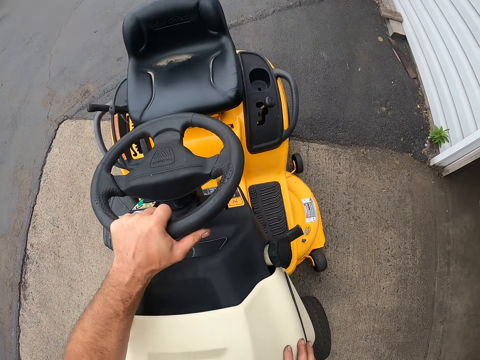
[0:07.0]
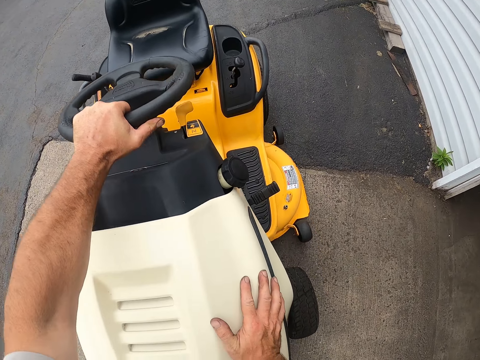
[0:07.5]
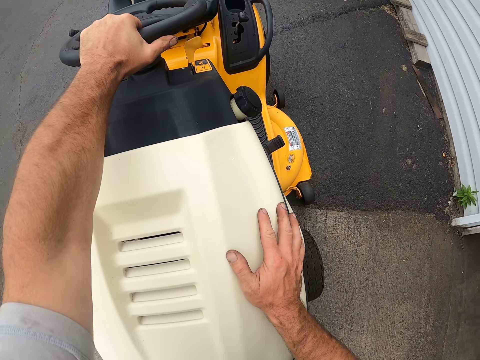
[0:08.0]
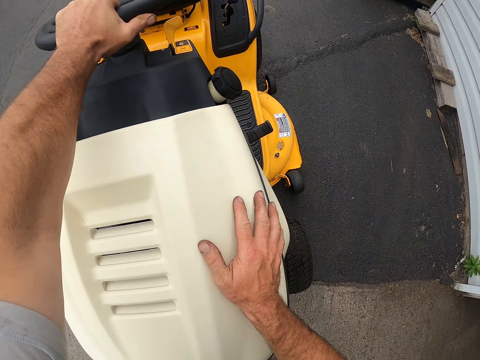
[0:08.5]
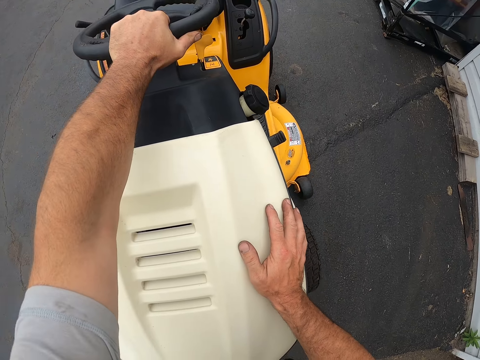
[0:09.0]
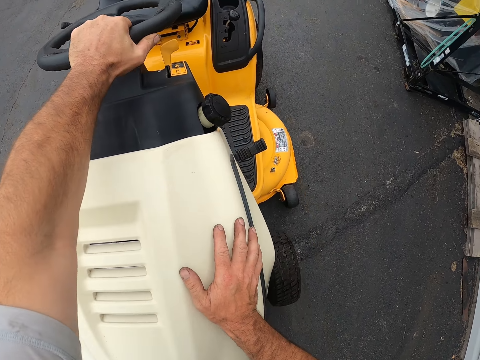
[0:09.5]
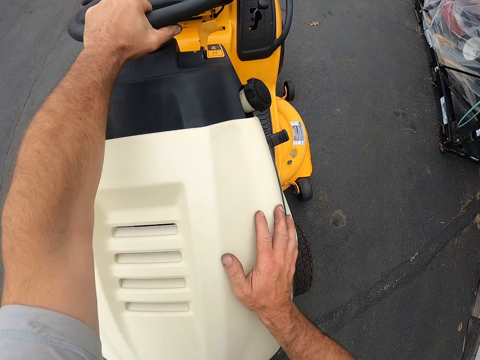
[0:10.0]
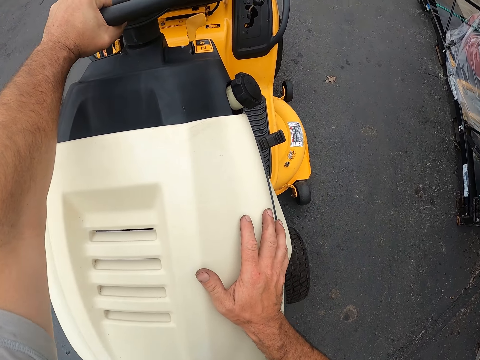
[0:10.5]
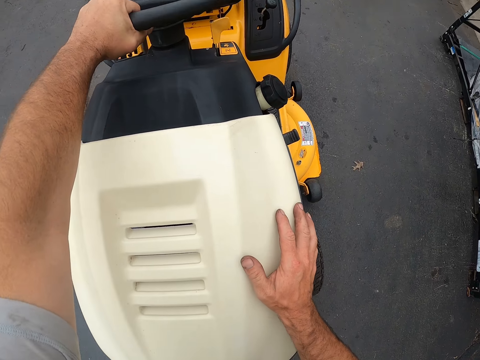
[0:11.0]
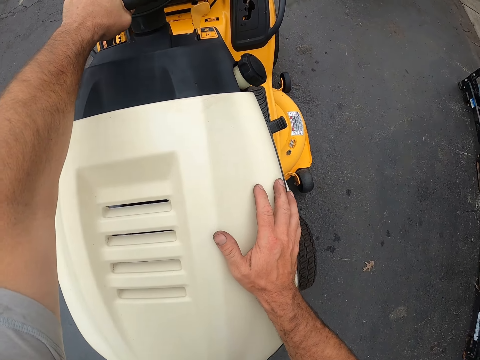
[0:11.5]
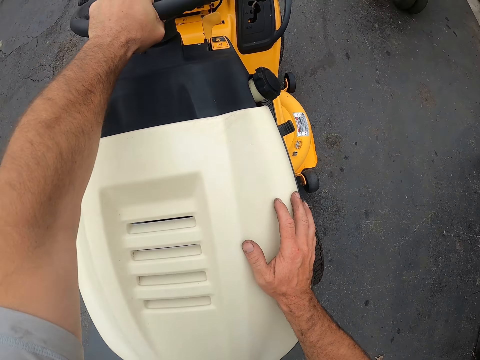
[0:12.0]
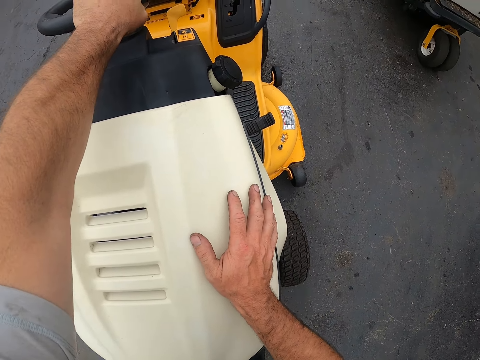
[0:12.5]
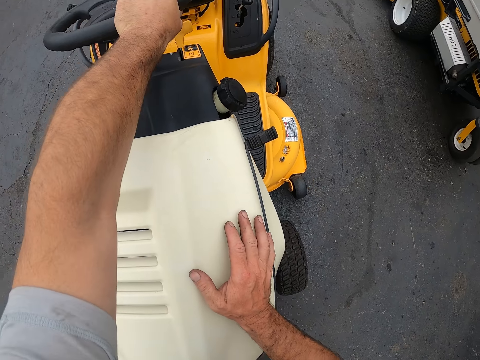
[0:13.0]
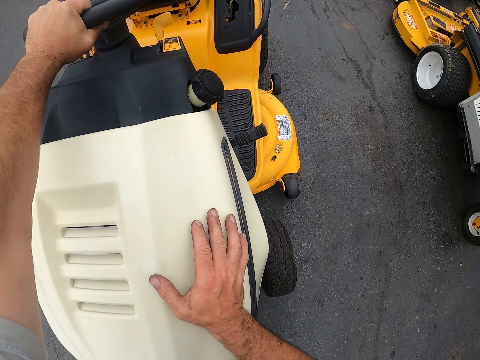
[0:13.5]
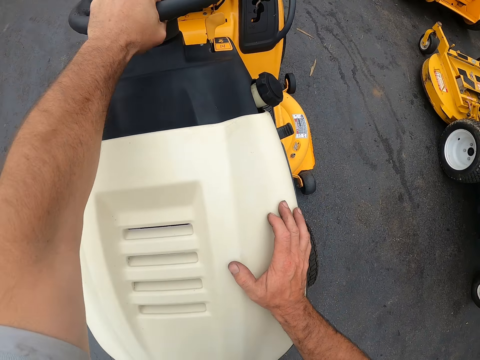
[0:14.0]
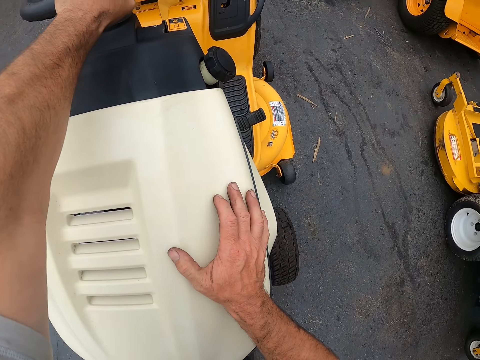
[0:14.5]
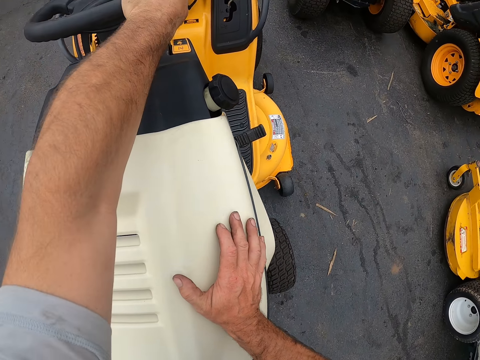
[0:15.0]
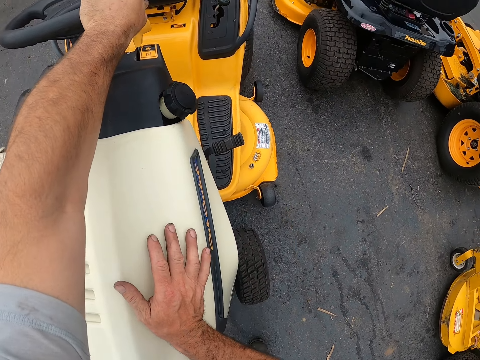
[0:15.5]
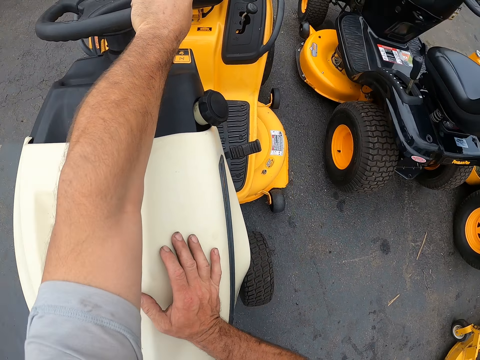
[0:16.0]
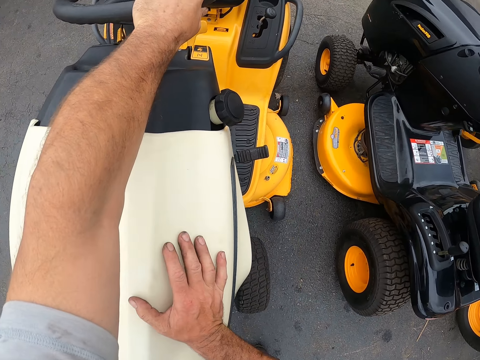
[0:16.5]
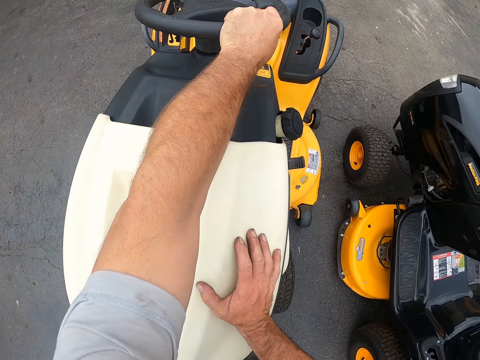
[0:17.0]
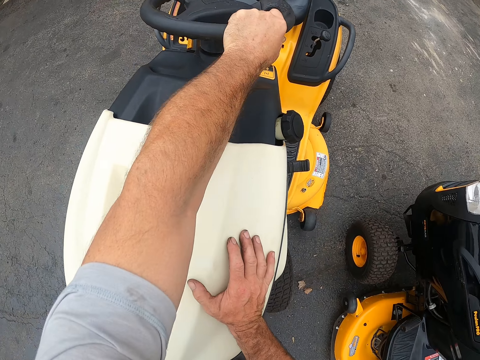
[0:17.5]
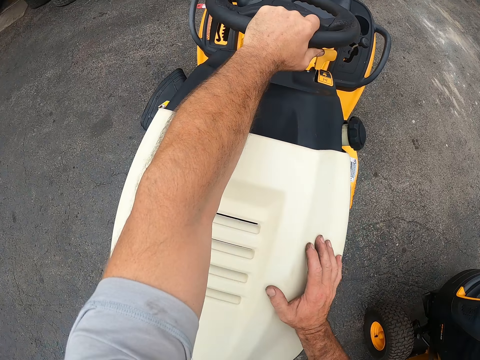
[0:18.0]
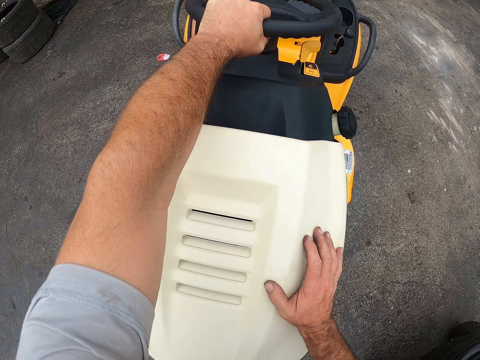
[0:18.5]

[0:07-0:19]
The camera wearer drives the lawn mower to the workshop.

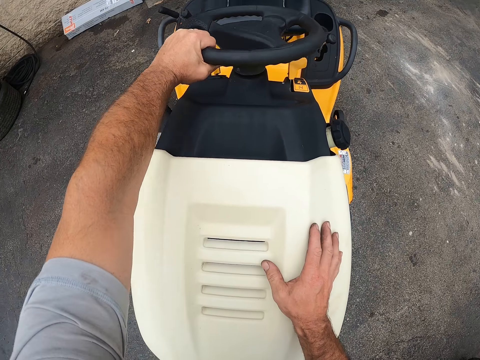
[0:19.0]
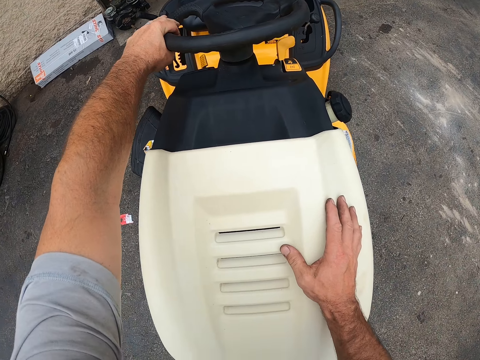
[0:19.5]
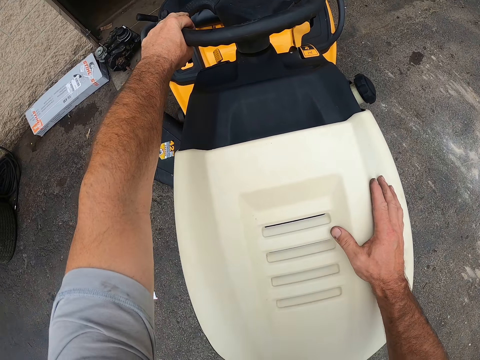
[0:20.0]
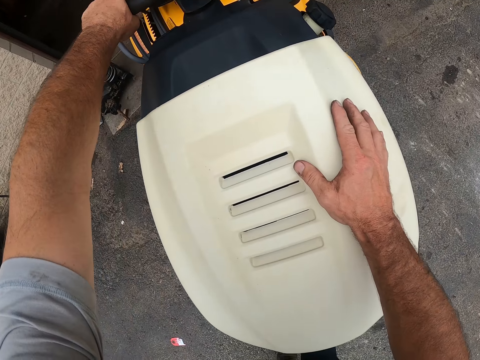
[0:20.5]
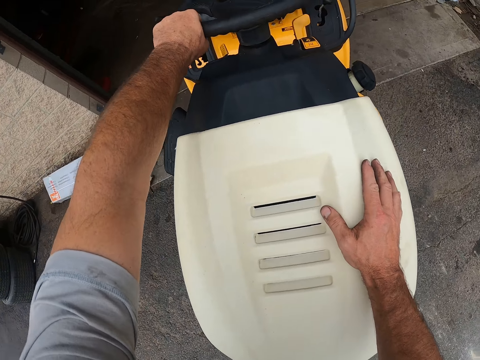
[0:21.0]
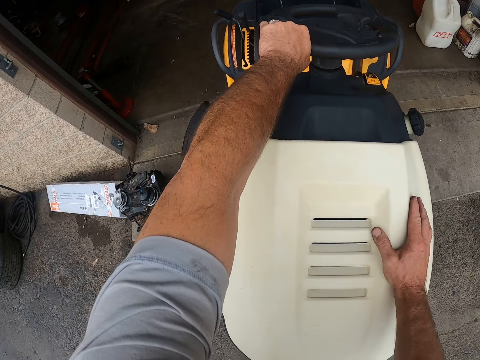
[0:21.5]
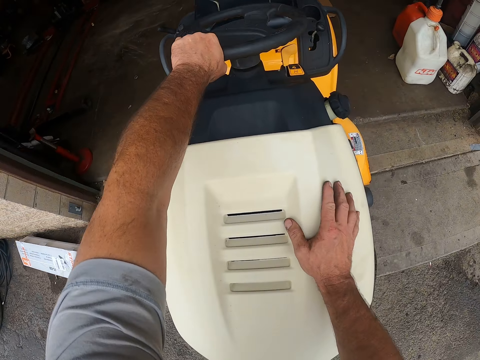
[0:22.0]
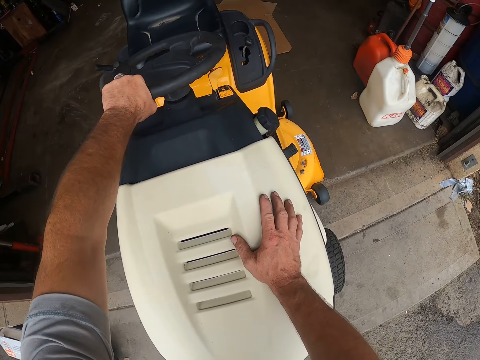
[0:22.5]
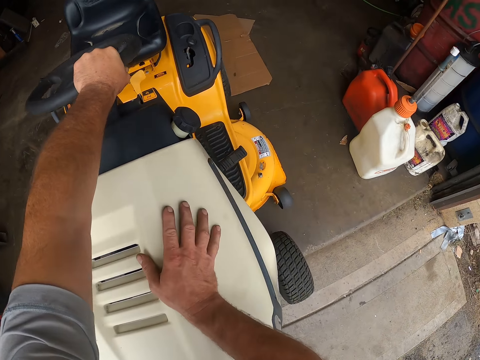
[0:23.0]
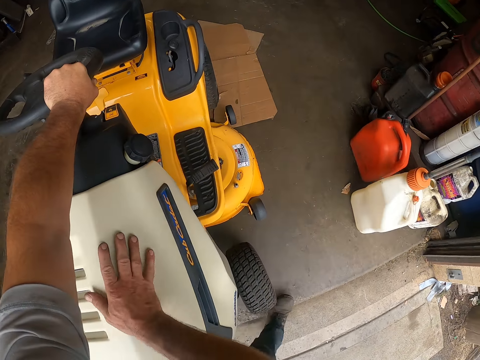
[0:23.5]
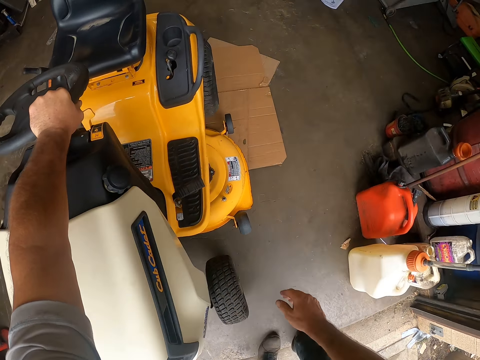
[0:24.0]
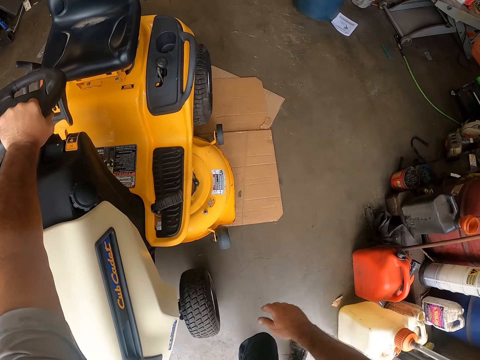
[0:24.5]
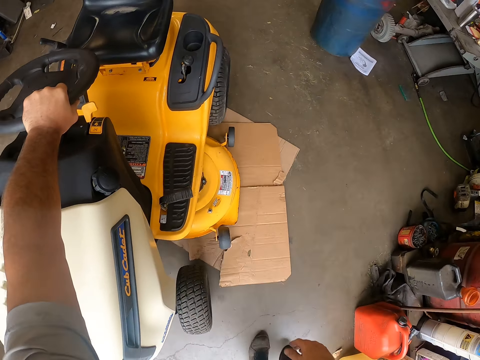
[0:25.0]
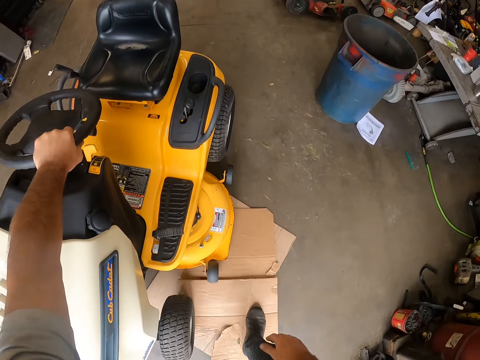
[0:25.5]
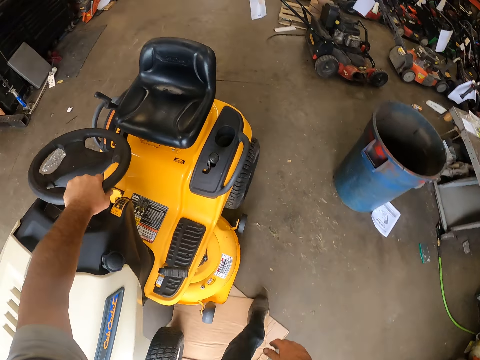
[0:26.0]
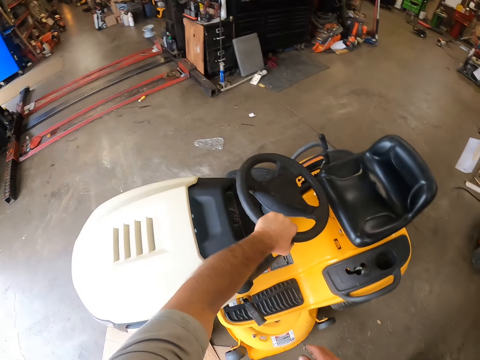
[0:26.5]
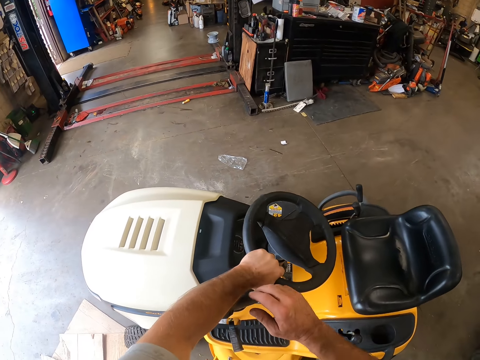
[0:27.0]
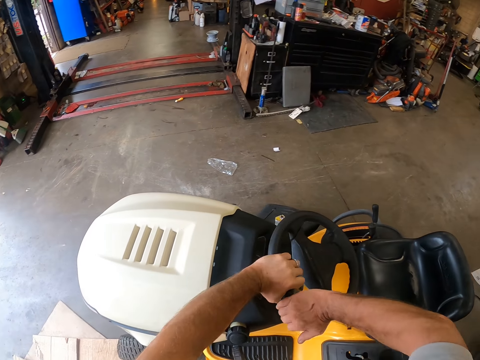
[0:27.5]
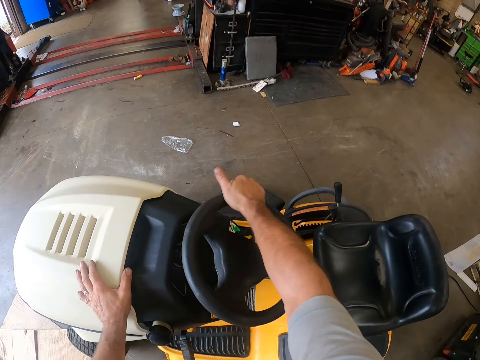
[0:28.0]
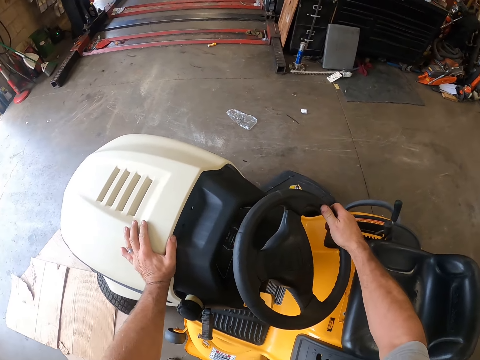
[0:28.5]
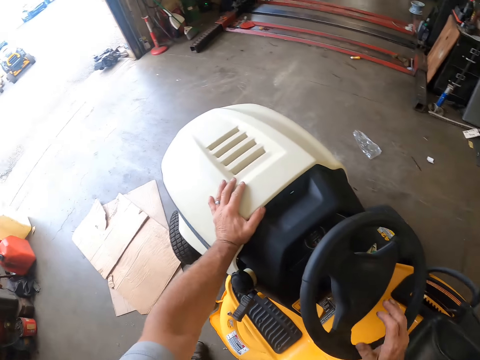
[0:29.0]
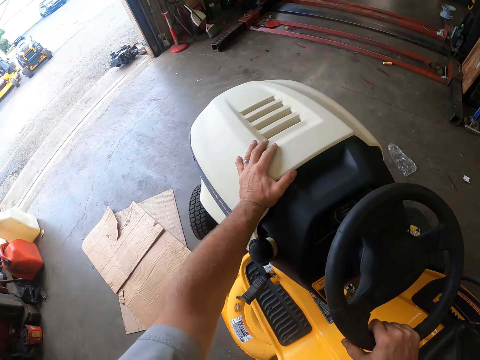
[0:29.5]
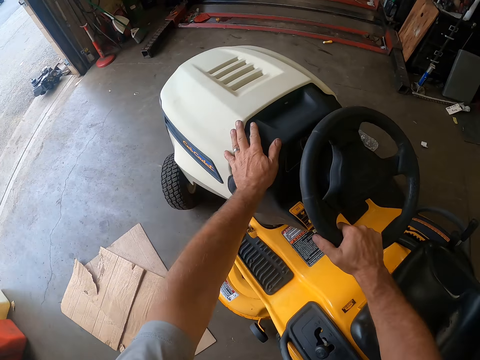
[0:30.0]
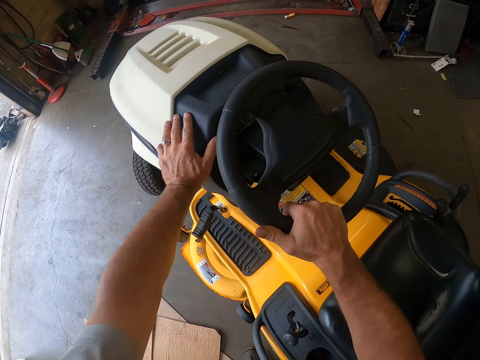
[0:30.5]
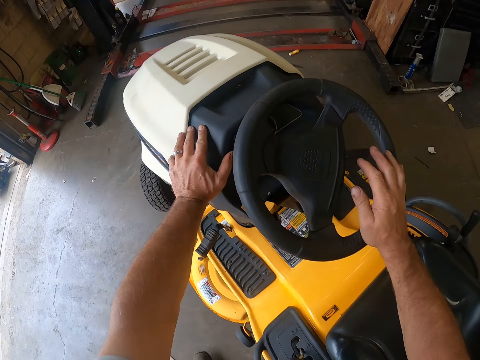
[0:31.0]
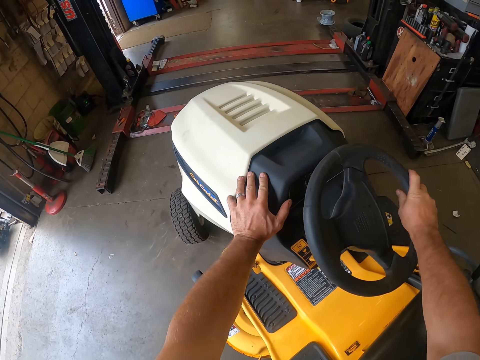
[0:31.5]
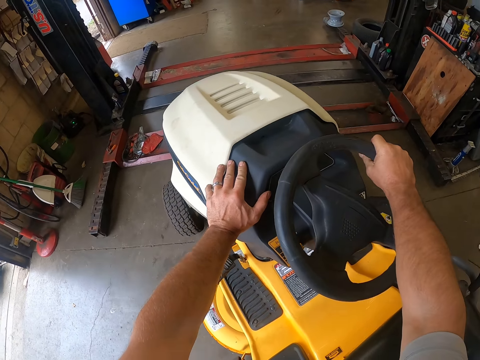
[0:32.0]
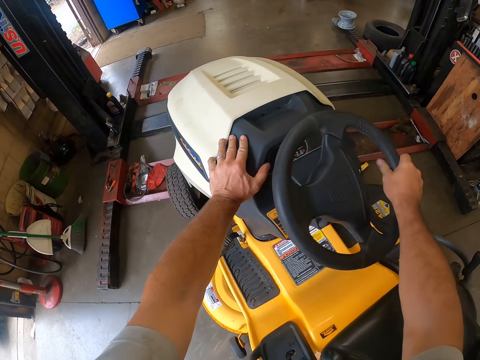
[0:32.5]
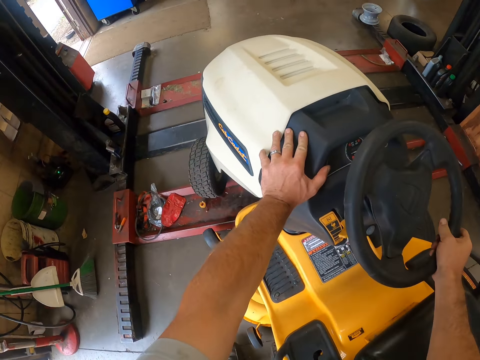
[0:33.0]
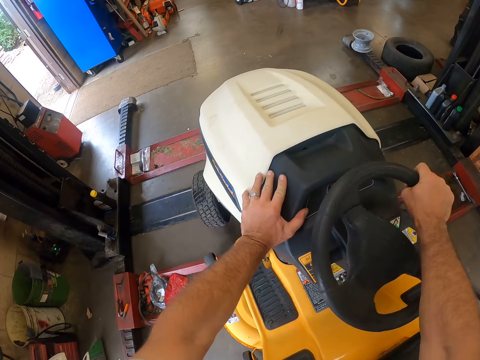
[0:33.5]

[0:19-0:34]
The camera wearer pushes the lawn mower into a workshop with his hands. He lets go of the bonnet. He pushes the lawn mower into the workshop with his left hand. He drives the lawn mower to the workshop. He turns the steering wheel of the lawn mower with his right hand and places his left hand on the bonnet. He drives the lawn mower to the lifting platform. He moves the lawn mower into a wheel balancing machine.
